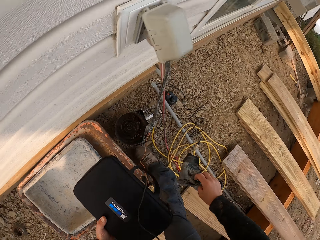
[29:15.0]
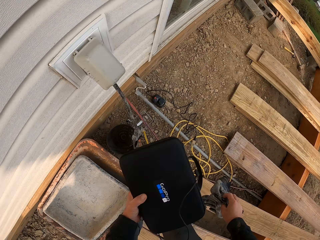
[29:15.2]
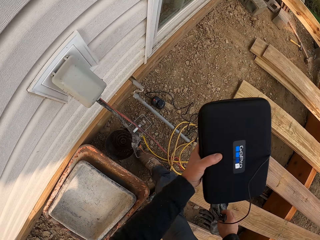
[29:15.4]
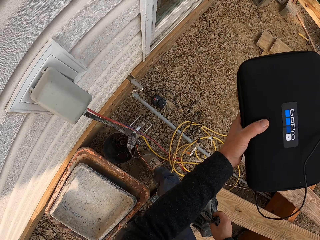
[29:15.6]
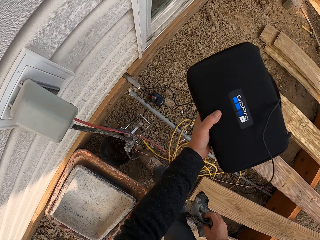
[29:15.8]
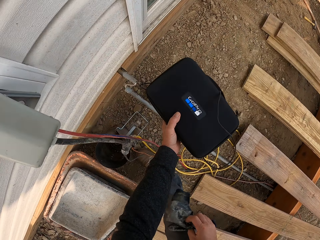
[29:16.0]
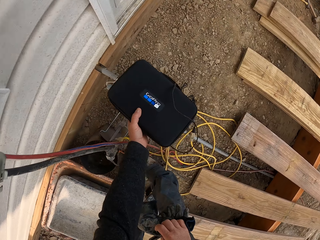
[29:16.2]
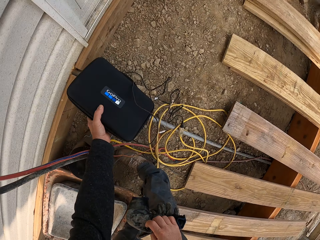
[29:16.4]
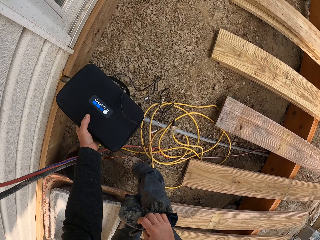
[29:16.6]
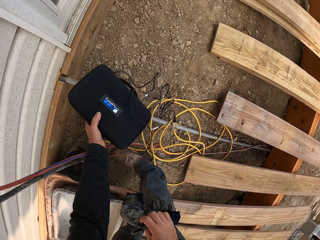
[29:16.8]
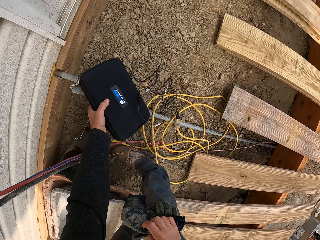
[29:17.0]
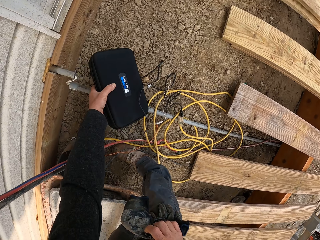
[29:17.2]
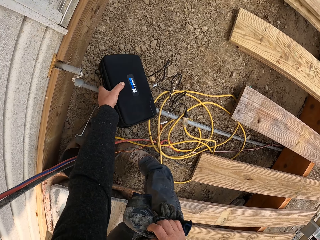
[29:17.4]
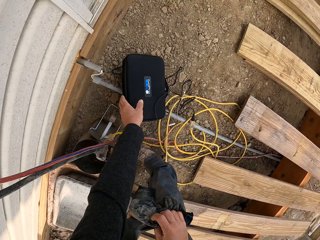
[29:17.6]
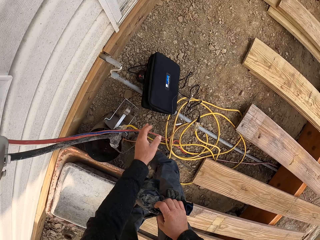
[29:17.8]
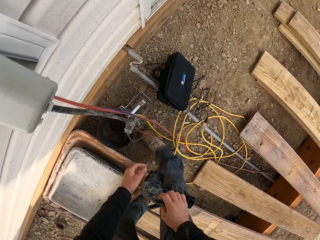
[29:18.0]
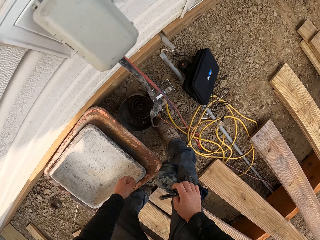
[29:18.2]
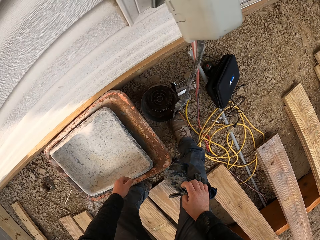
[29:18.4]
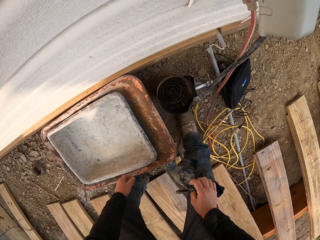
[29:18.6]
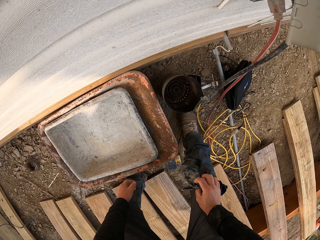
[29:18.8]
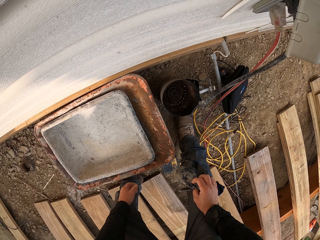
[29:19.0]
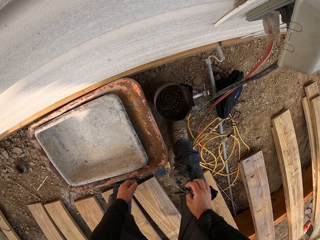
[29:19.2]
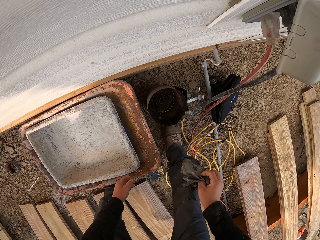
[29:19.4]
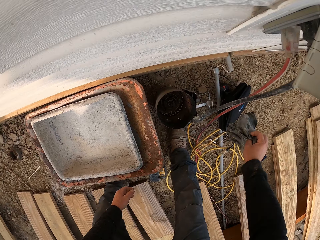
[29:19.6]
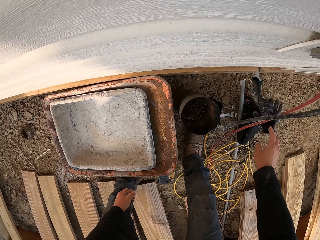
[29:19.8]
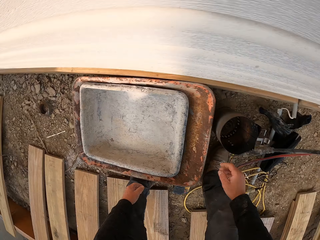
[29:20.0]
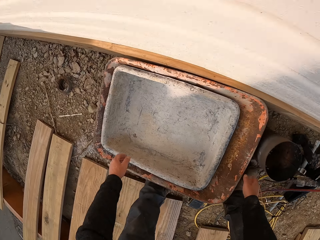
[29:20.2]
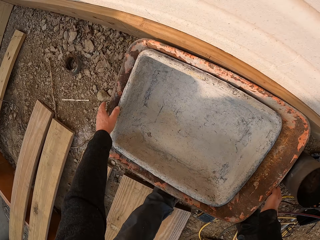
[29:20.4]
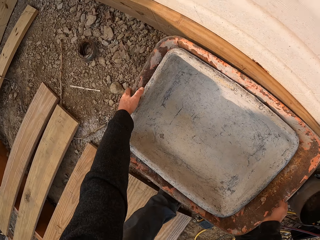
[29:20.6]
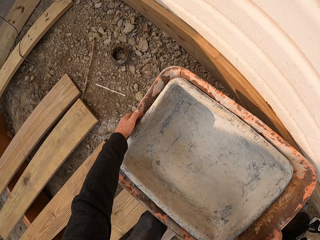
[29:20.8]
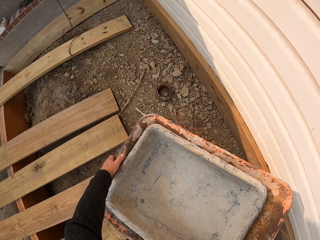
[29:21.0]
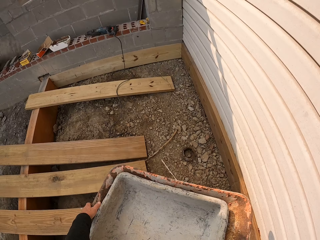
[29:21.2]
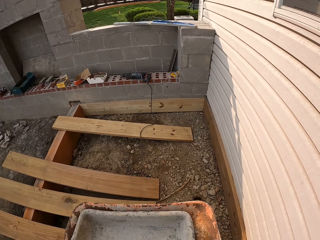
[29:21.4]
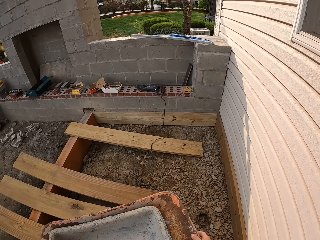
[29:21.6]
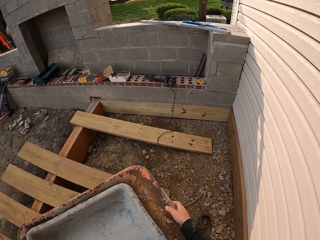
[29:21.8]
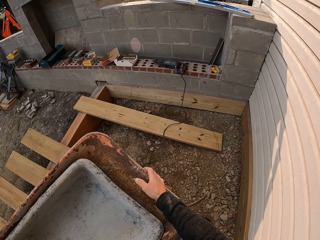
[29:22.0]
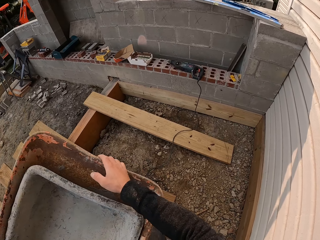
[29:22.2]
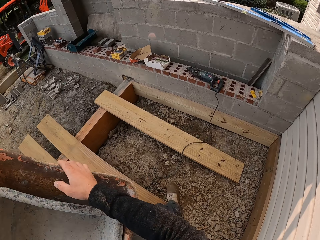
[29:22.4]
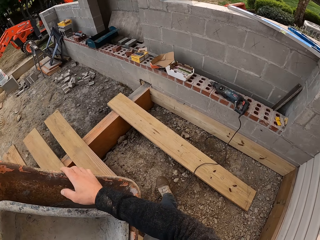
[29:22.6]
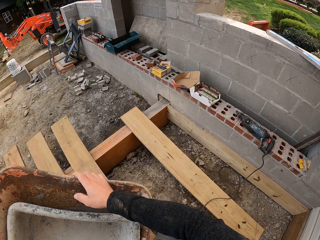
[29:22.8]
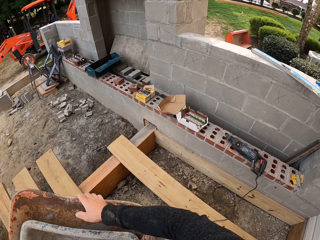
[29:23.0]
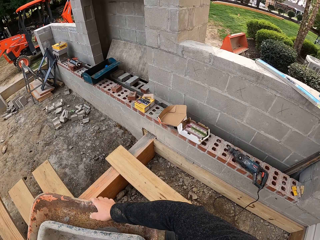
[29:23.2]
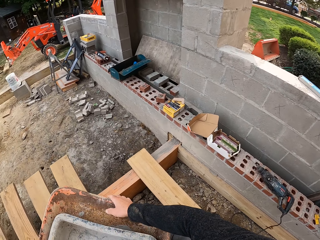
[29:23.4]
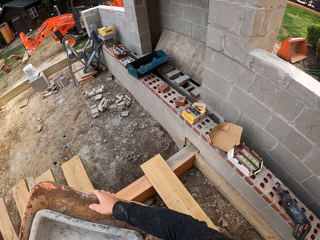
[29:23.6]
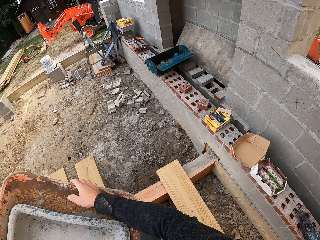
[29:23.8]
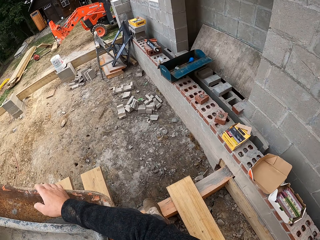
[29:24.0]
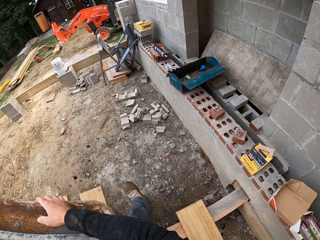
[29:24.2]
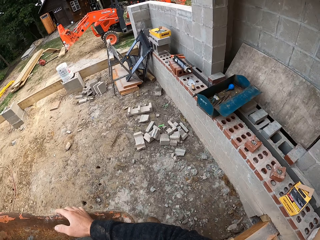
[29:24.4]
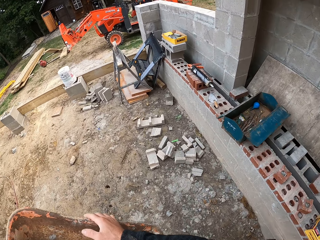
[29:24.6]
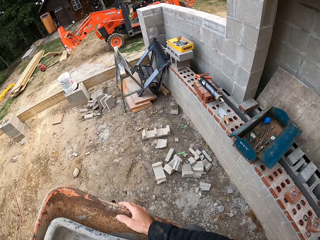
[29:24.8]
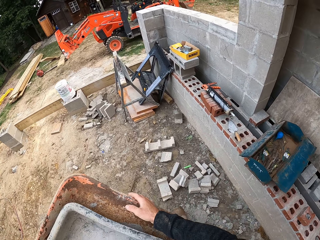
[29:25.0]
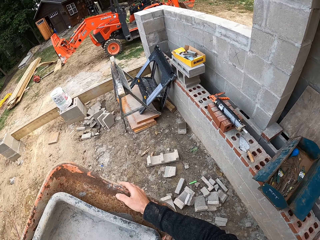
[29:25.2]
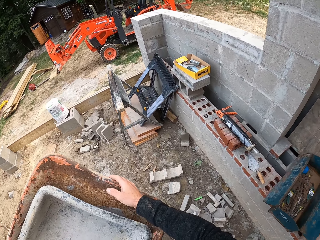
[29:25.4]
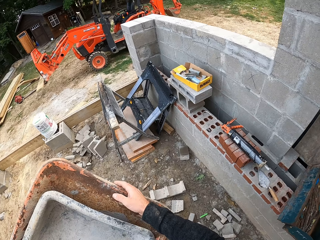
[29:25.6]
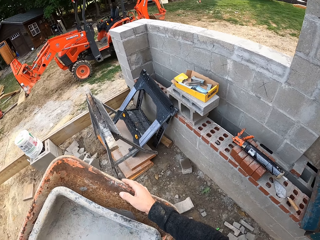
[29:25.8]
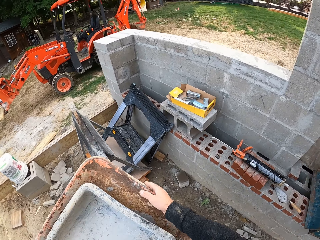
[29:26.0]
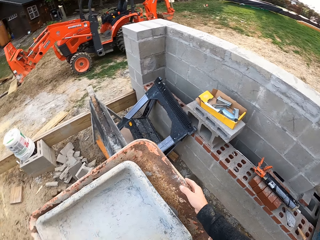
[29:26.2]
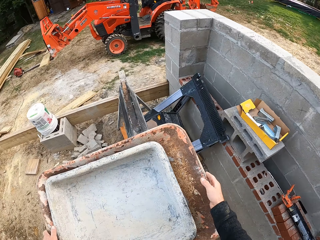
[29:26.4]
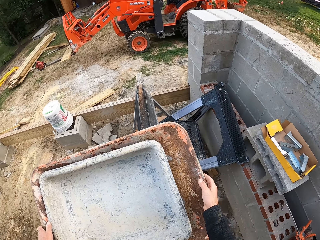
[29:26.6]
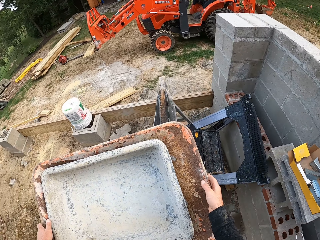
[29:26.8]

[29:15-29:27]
The camera wearer moves around. They put the bag on the ground. They drop the gloves on the ground. They pick containers or basins. They walk around the construction area. They carry the basins.

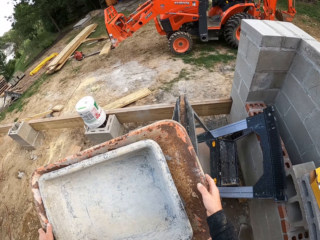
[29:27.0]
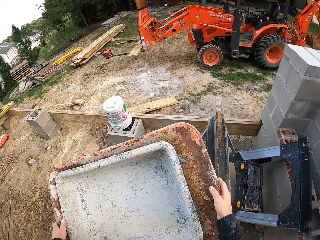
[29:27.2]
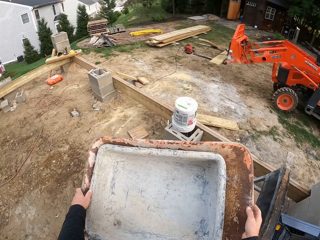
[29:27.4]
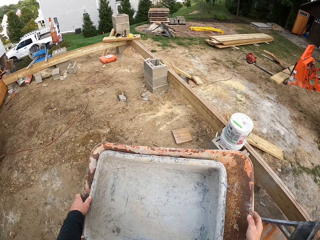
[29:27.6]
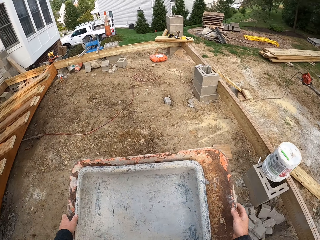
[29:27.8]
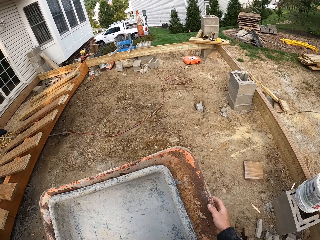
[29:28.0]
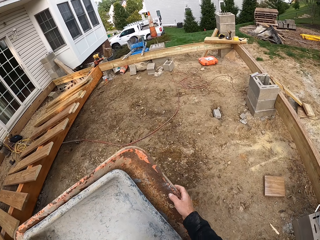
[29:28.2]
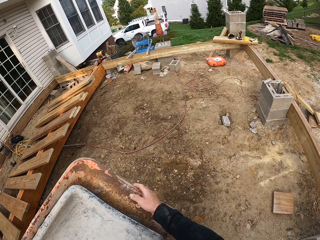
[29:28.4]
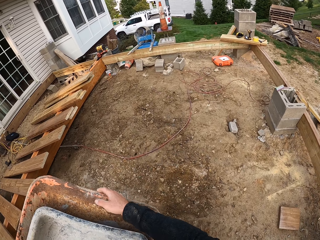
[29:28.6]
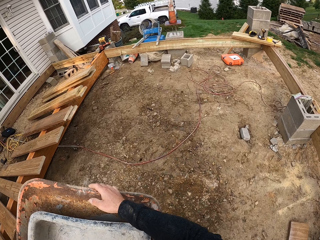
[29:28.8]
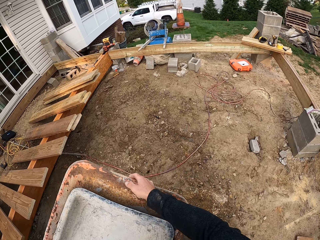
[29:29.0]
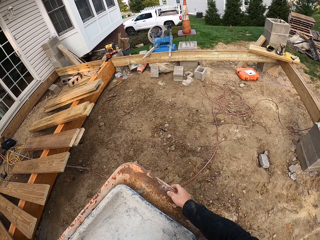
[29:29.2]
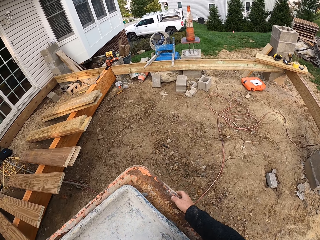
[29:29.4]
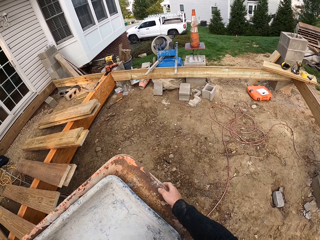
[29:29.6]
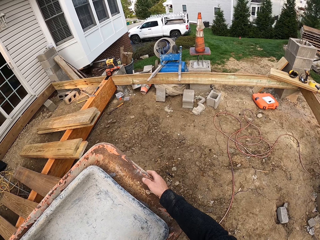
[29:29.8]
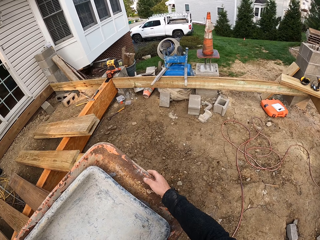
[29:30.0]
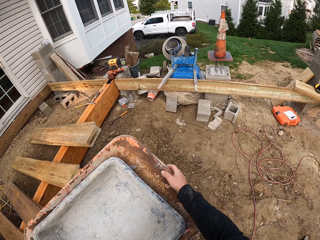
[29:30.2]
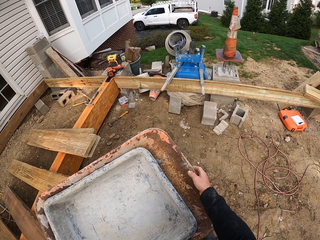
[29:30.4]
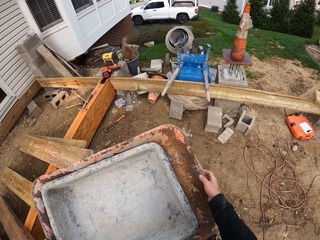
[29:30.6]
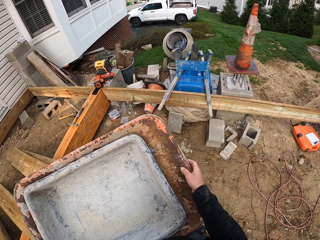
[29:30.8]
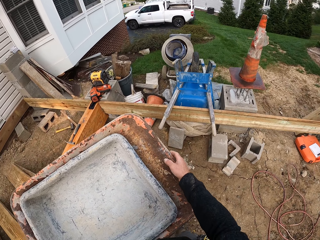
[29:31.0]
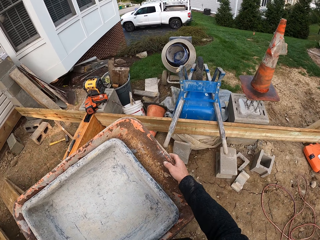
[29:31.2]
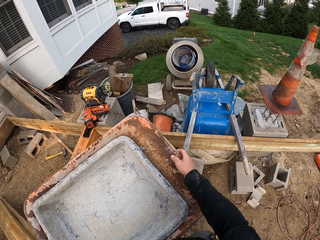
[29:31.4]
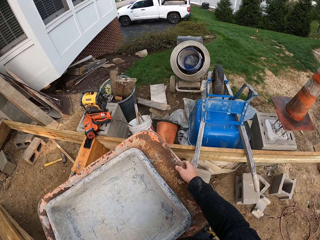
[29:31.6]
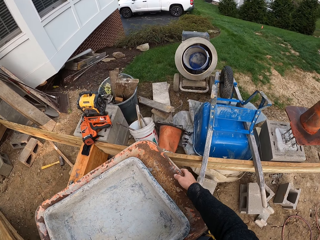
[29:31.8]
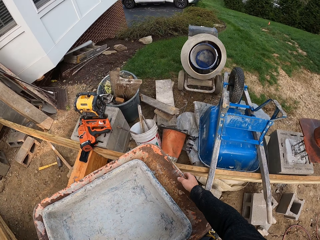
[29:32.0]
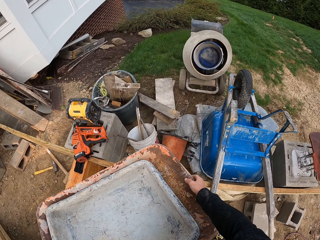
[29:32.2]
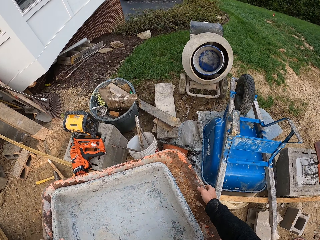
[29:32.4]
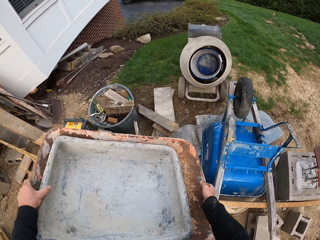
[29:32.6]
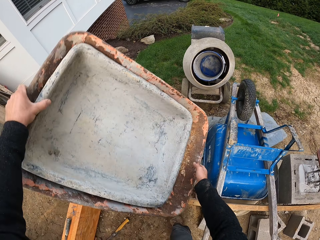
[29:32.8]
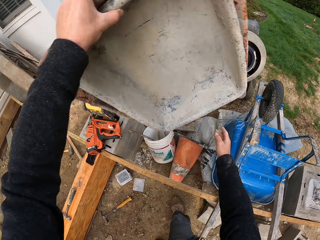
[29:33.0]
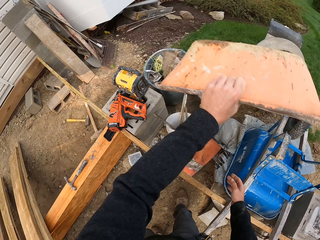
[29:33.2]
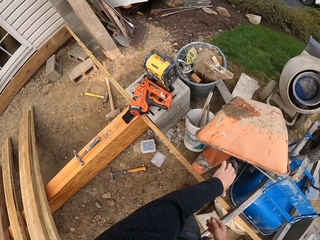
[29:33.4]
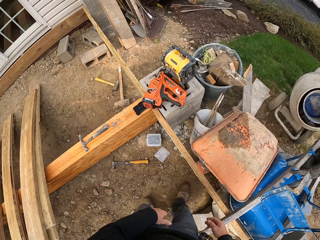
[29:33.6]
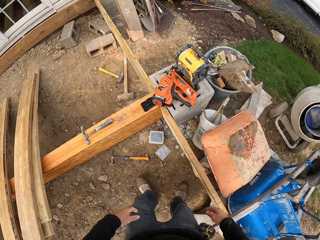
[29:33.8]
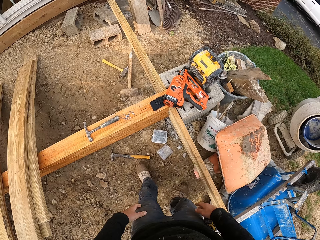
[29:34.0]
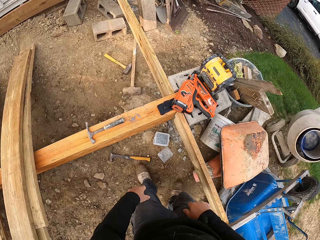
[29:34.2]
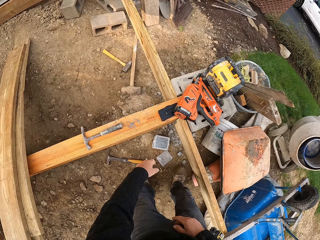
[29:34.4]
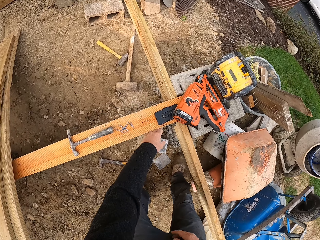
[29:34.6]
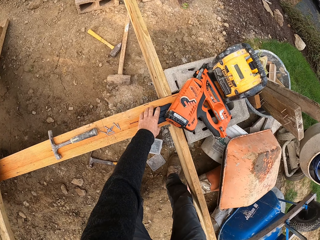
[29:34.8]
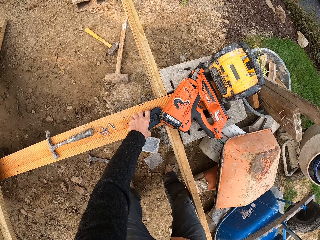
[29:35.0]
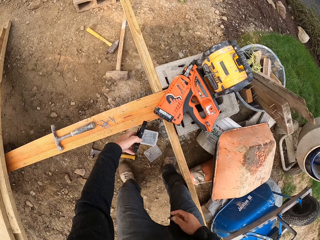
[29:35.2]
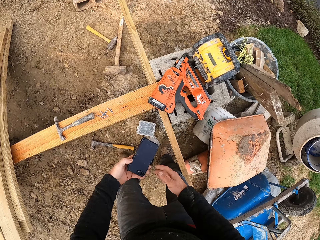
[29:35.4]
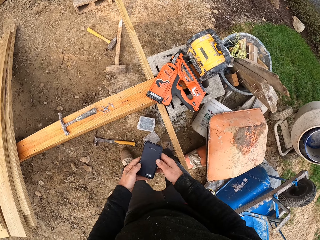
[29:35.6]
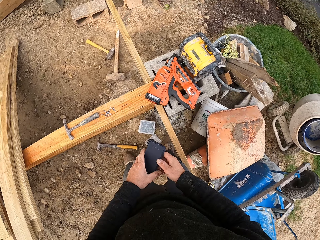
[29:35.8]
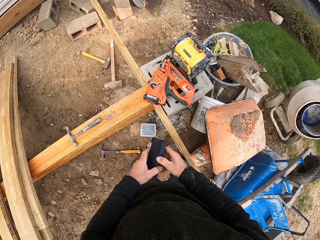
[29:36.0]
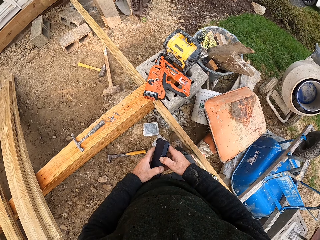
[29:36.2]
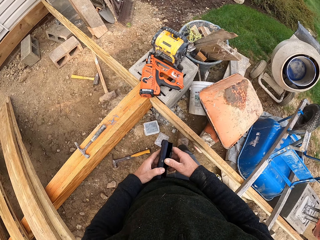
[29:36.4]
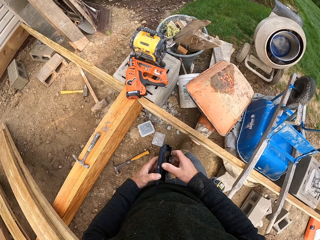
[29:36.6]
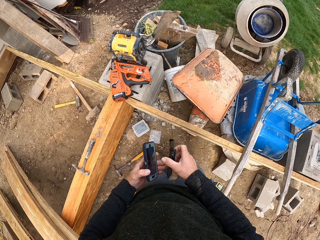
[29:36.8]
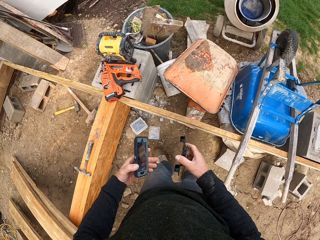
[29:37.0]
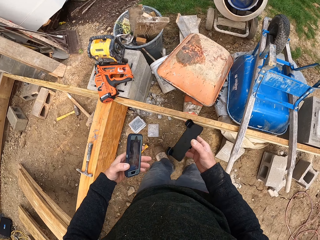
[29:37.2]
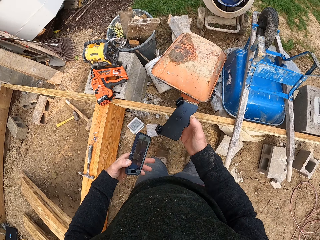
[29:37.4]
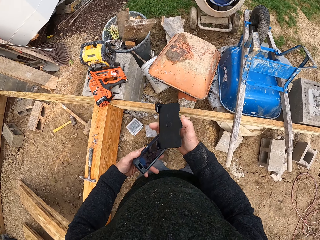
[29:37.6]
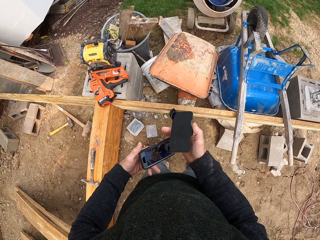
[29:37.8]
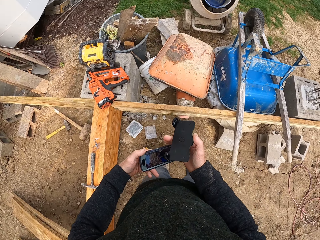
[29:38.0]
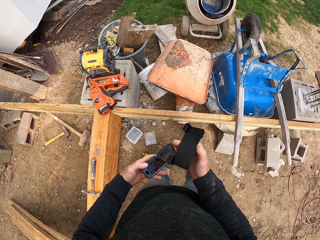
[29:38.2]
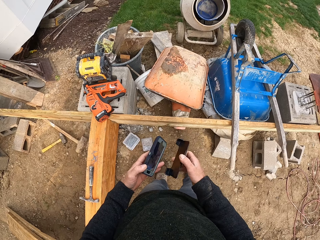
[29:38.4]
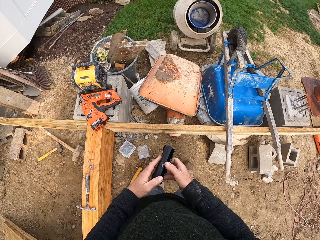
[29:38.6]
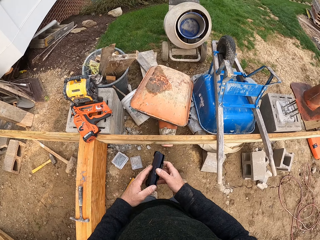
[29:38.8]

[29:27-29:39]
The camera wearer drops the containers. They pick their phone. They unlock the phone. They uncover the phone. They adjust the phone. They cover the phone.
